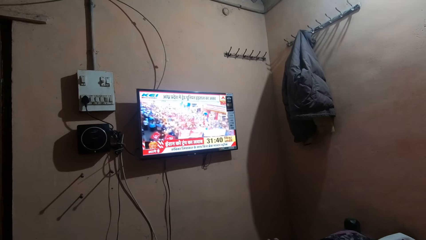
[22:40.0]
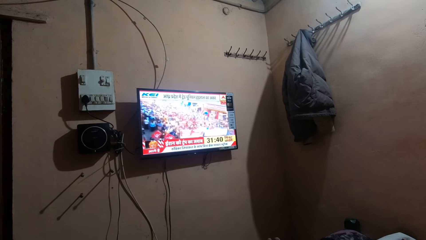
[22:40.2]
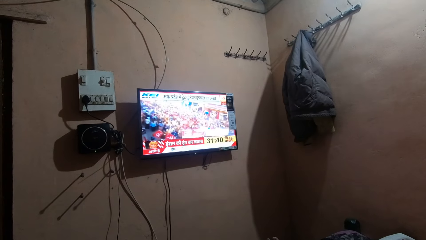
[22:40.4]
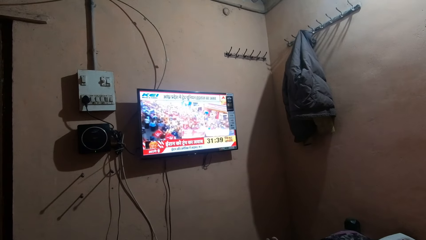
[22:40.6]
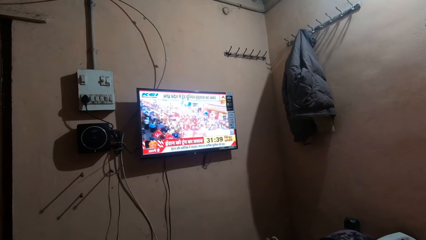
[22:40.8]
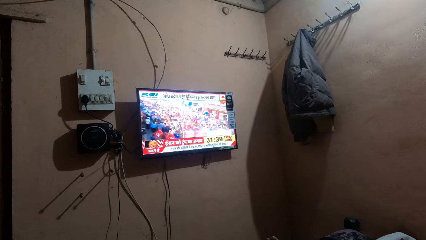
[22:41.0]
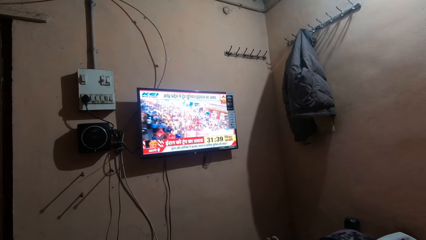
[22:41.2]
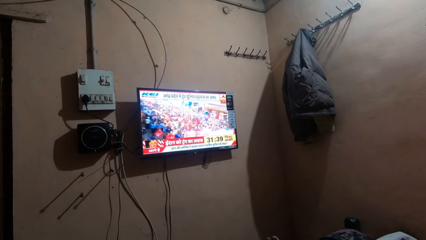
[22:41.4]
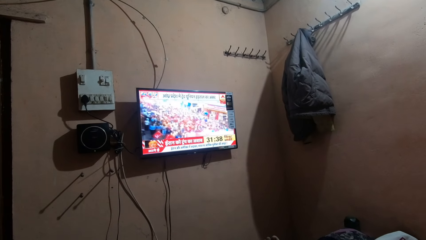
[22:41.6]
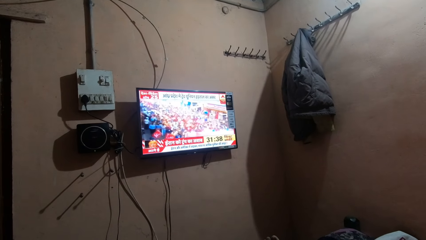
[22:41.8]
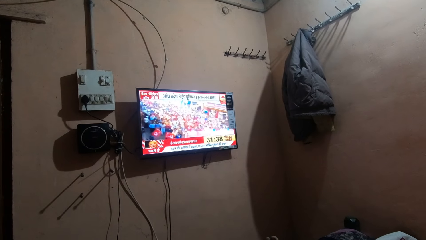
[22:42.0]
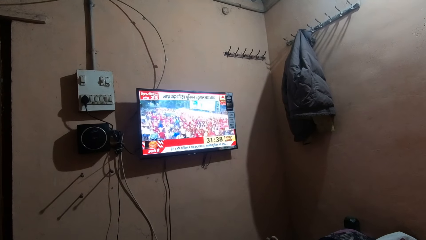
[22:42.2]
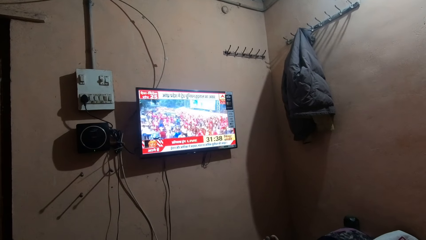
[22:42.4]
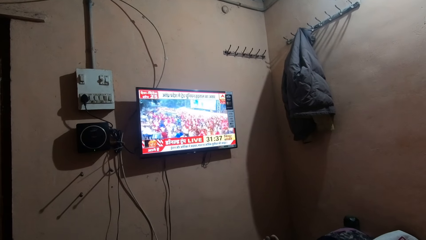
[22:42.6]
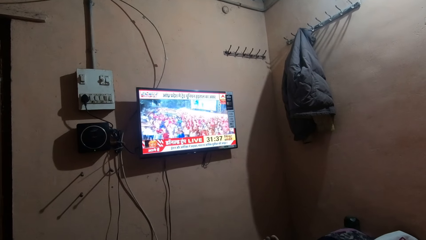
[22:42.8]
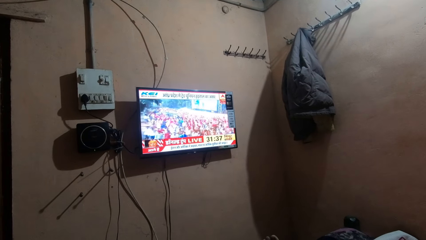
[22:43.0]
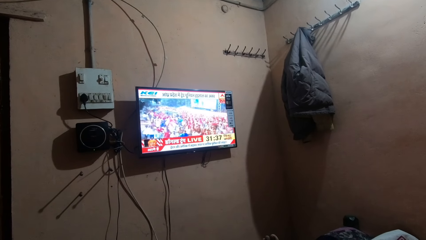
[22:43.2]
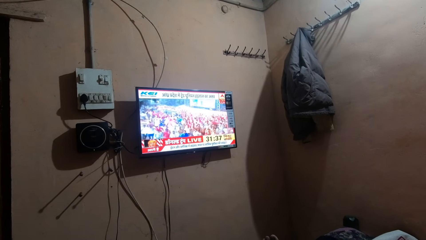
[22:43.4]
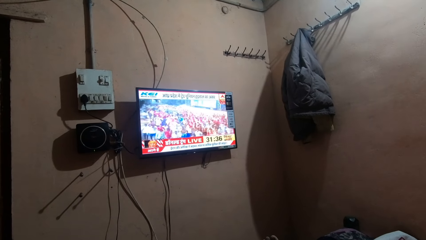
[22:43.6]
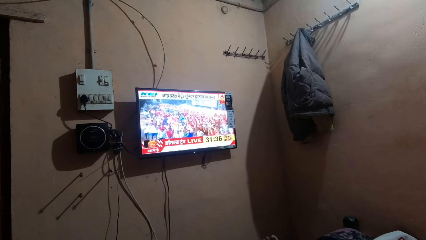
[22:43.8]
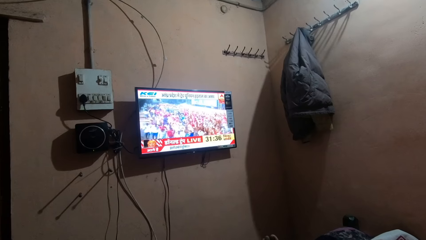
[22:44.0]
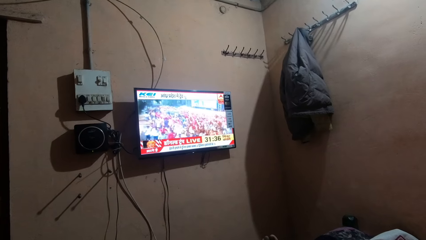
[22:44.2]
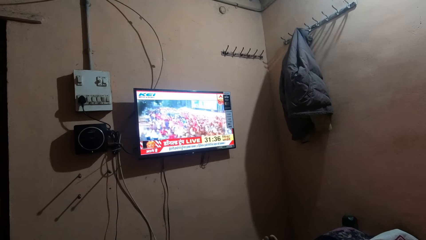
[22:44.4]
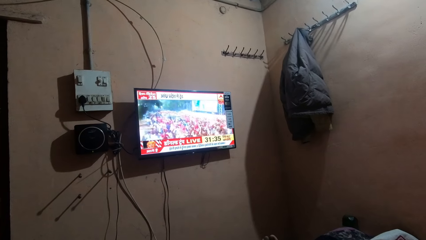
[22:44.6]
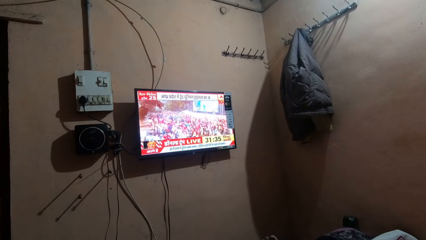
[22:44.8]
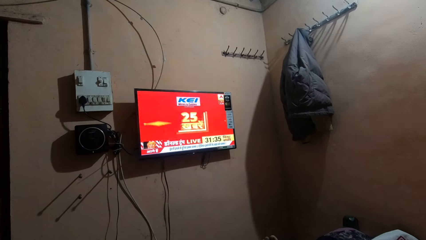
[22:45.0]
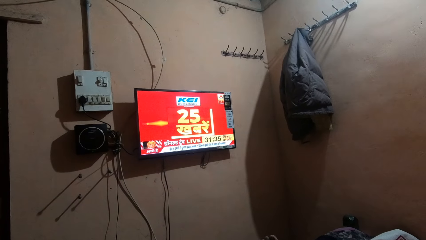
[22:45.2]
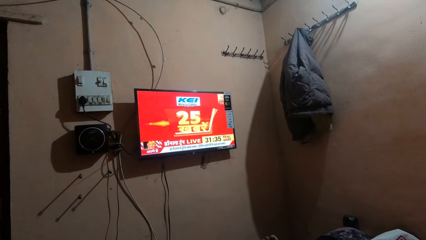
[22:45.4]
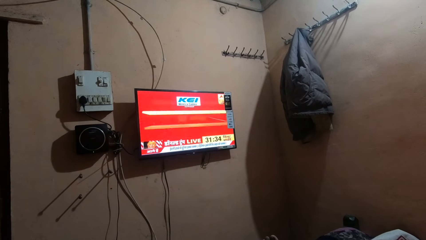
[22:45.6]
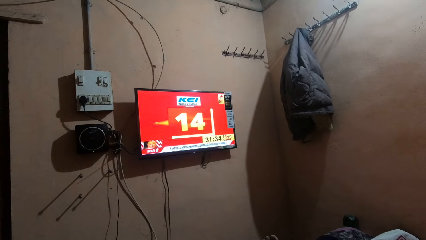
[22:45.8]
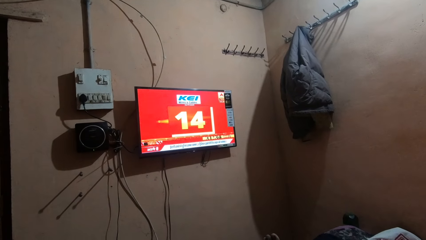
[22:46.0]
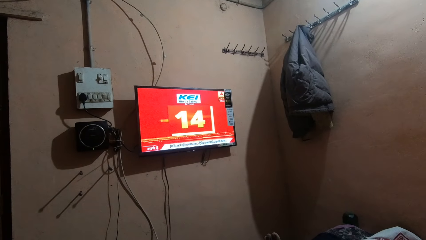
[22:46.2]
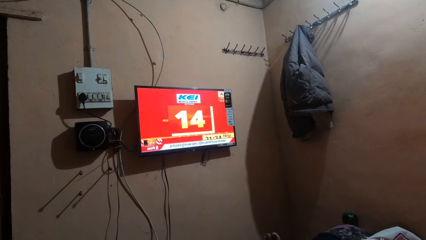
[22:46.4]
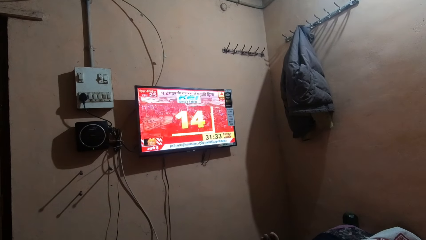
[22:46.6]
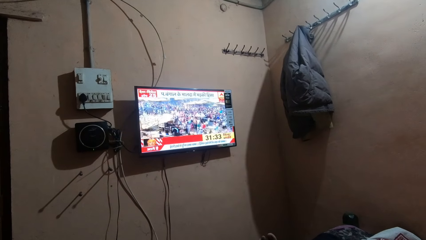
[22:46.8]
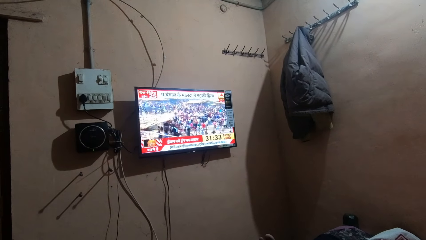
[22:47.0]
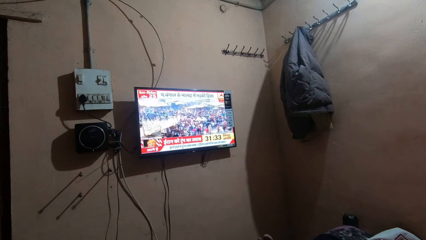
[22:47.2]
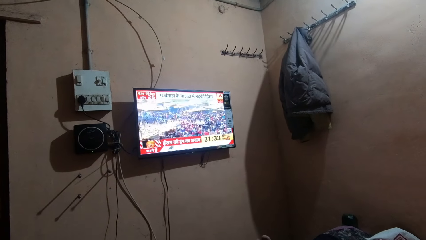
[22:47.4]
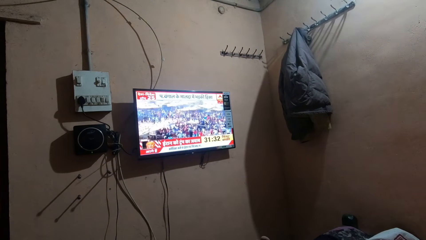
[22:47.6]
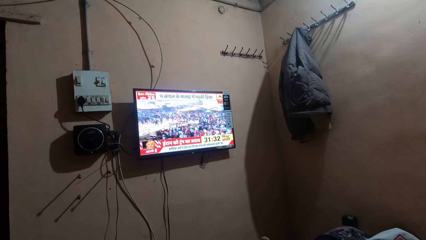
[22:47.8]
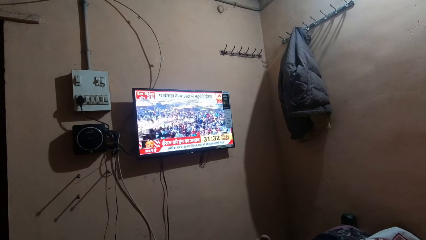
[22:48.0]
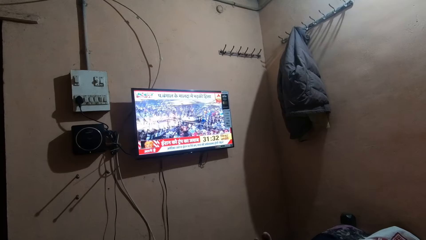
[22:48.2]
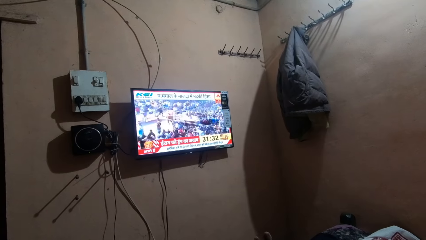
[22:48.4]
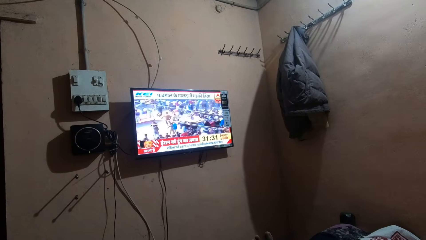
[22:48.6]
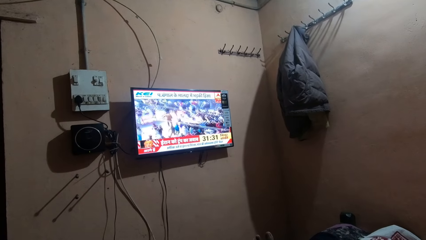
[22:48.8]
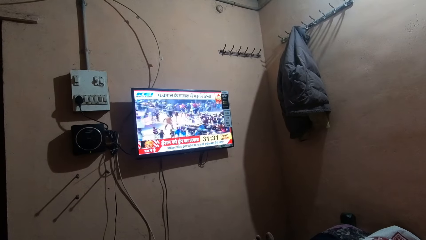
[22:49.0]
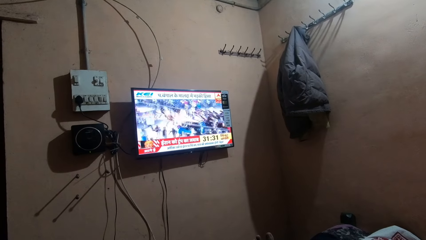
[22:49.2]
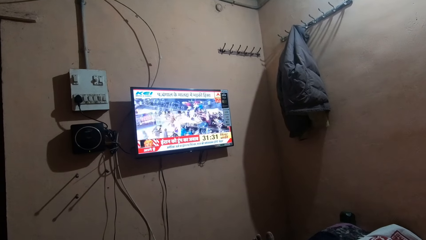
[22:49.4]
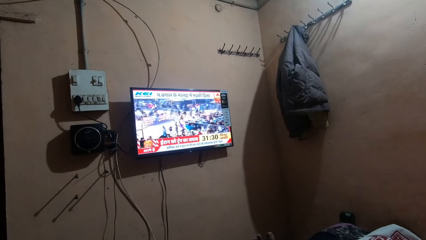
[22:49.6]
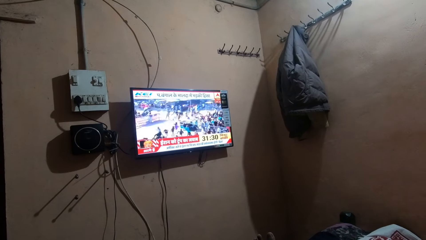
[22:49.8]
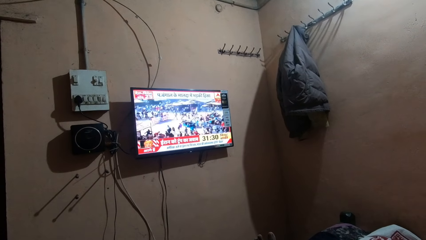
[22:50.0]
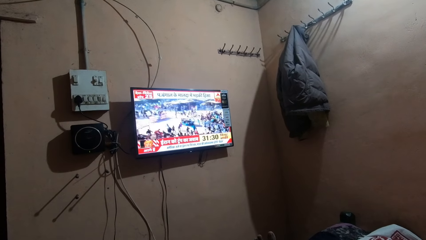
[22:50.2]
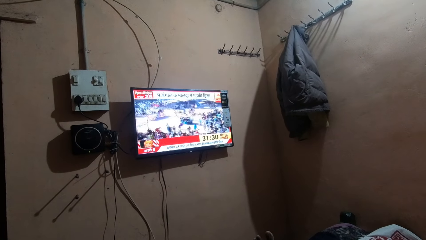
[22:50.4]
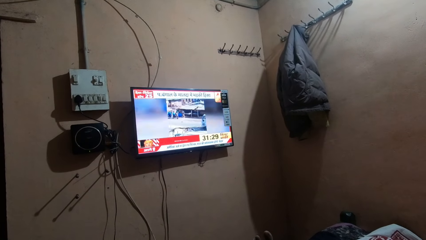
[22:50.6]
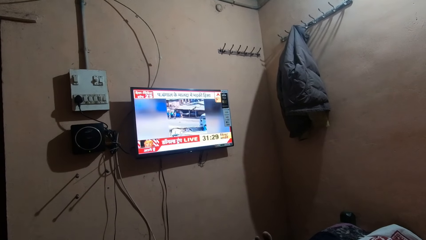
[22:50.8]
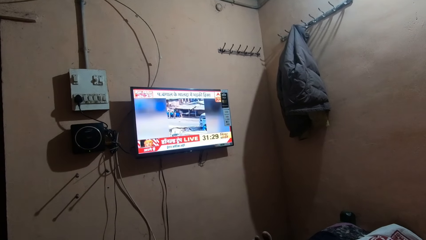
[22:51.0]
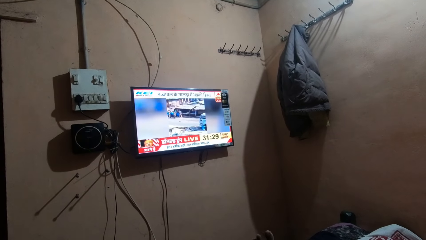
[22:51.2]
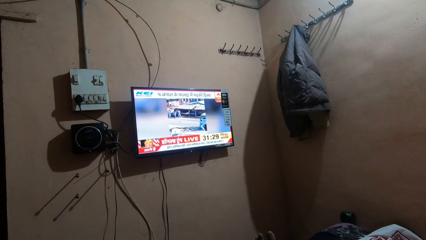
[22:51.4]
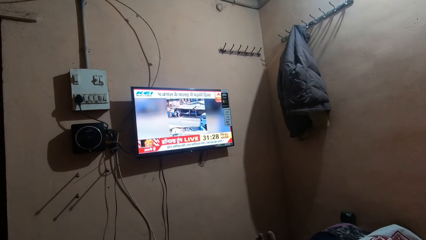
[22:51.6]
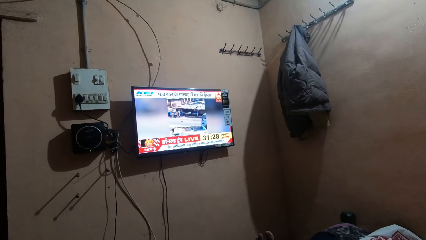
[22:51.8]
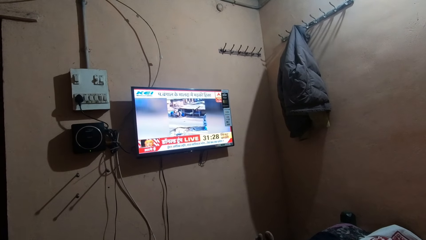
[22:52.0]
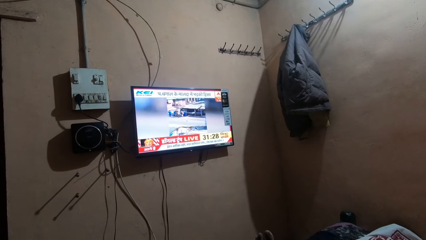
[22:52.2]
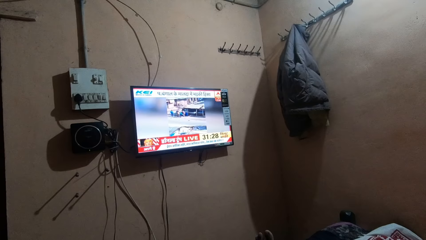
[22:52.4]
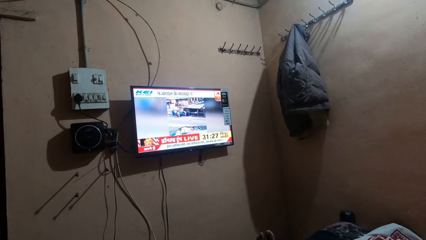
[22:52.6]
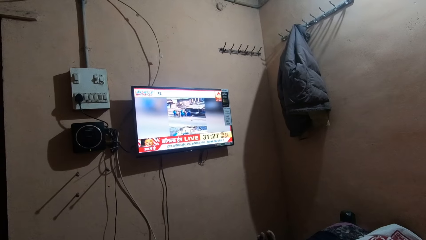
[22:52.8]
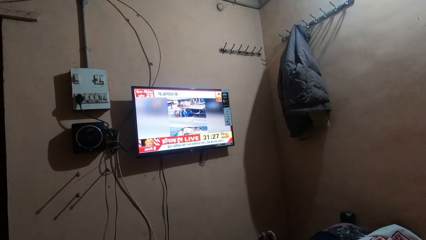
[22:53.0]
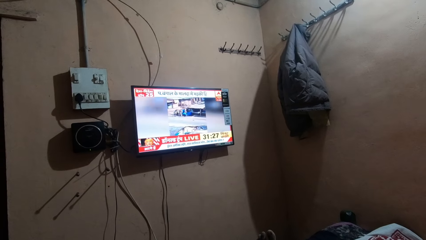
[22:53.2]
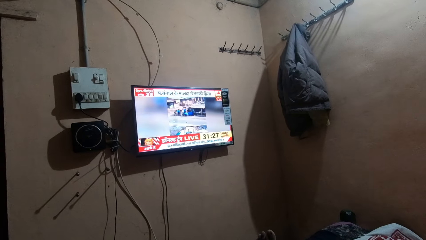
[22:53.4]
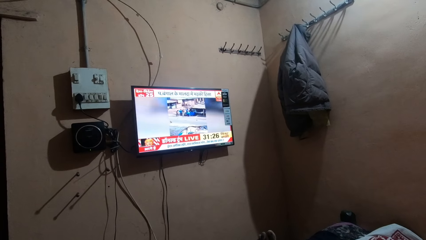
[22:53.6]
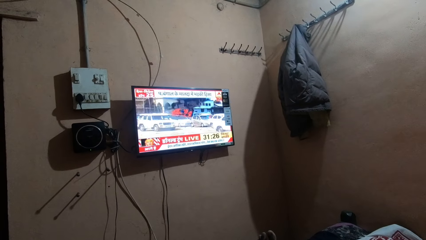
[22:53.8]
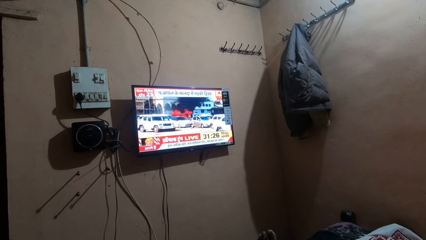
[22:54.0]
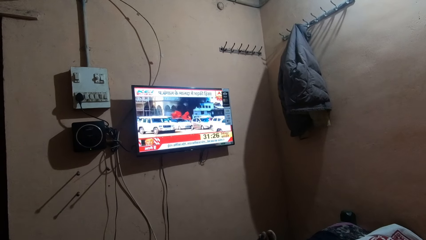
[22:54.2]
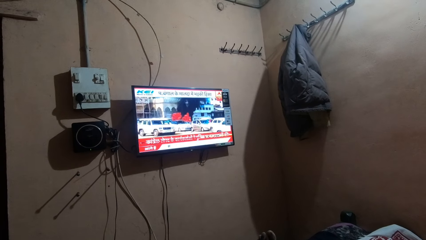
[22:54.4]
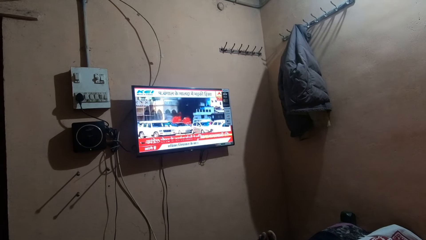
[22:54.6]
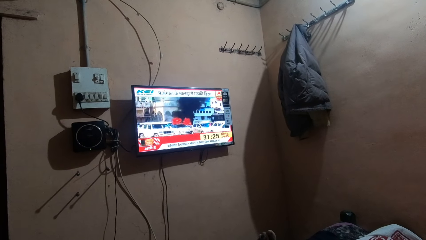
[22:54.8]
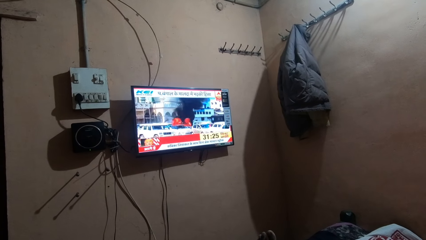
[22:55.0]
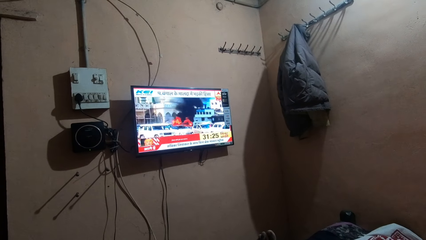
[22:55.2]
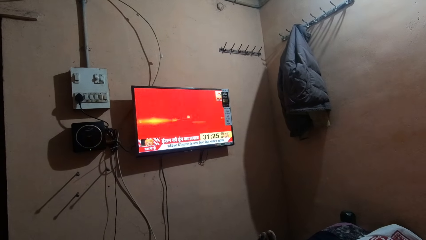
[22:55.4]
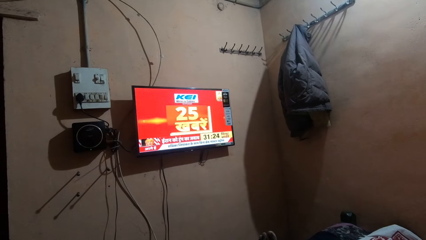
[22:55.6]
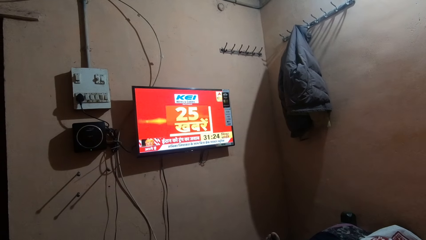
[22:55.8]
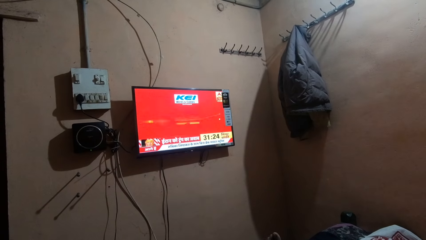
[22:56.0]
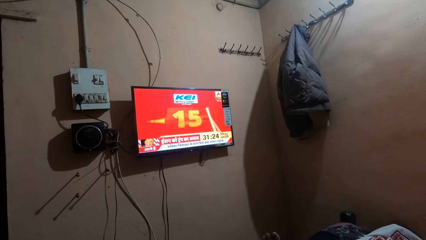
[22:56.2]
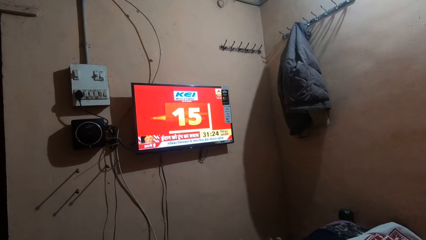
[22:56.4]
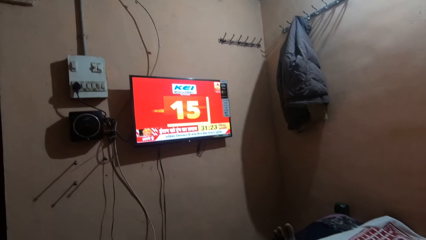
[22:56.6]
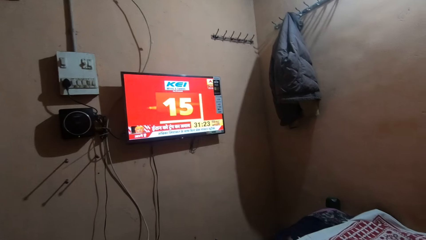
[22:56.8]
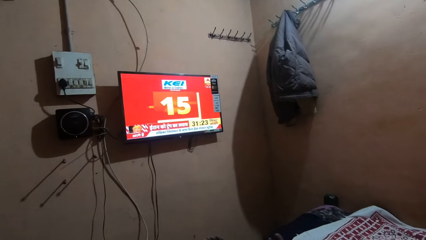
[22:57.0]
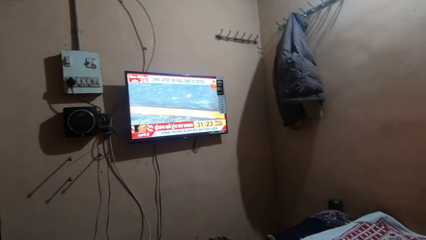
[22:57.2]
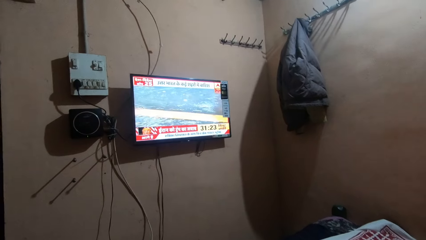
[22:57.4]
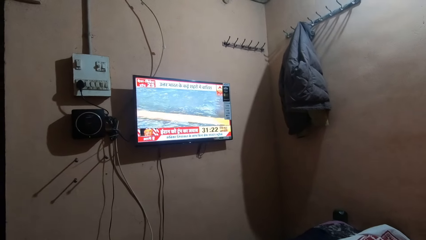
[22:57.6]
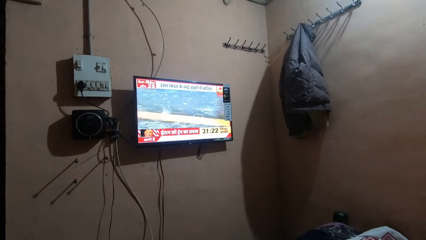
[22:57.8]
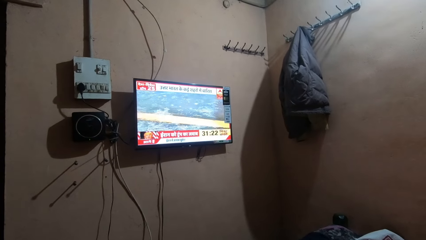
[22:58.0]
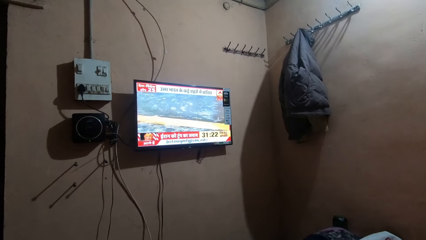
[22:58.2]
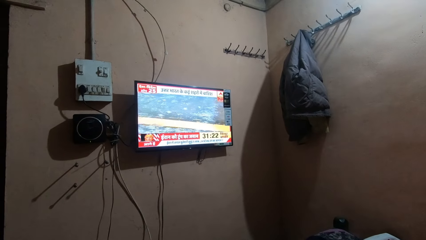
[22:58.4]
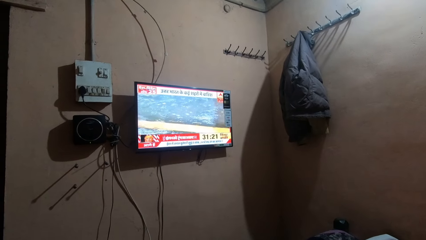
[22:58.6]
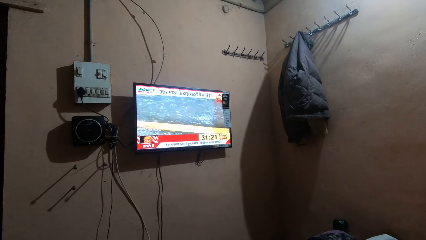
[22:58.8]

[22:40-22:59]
The camera wearer shakes toes. They watch television. They move the legs.
